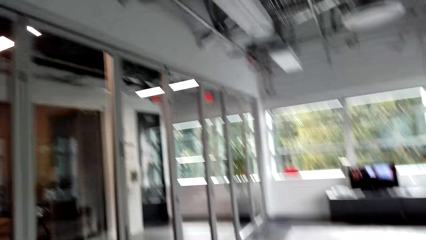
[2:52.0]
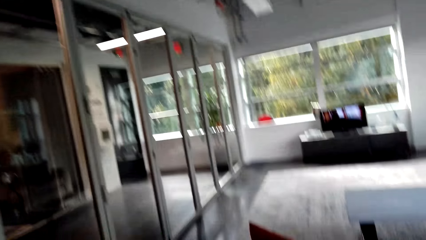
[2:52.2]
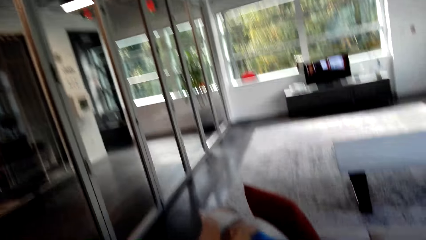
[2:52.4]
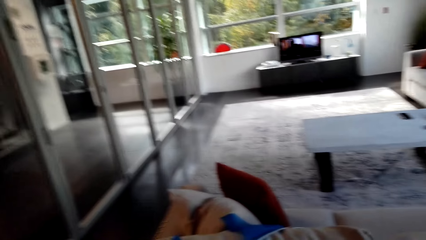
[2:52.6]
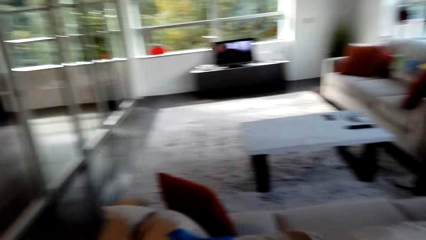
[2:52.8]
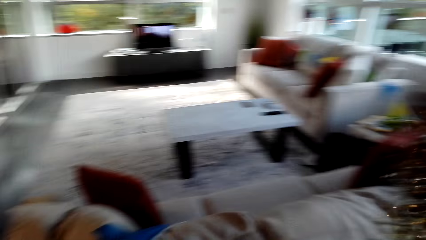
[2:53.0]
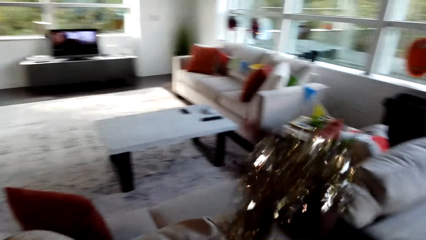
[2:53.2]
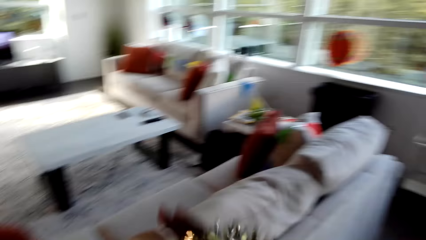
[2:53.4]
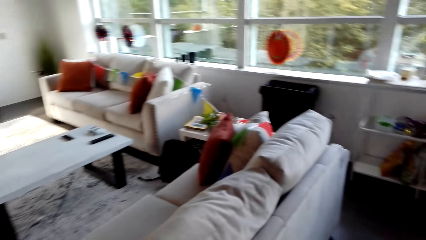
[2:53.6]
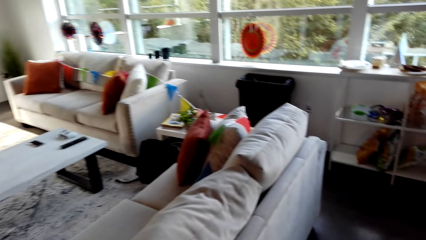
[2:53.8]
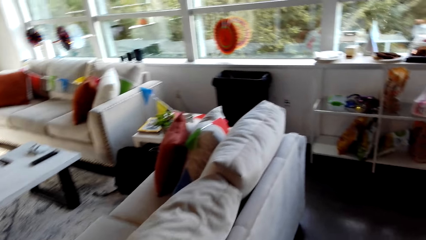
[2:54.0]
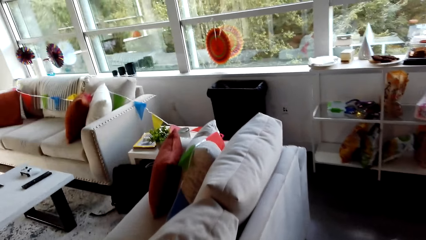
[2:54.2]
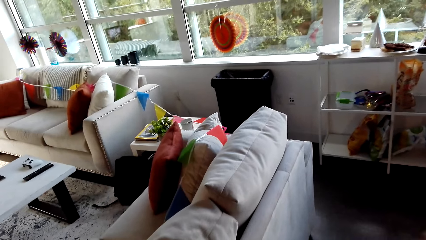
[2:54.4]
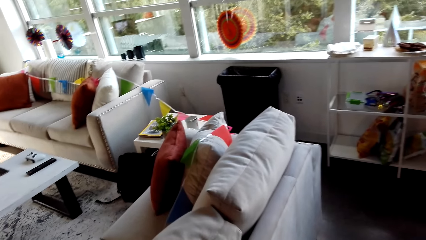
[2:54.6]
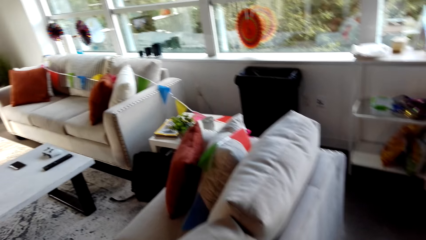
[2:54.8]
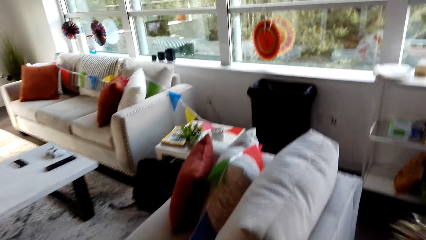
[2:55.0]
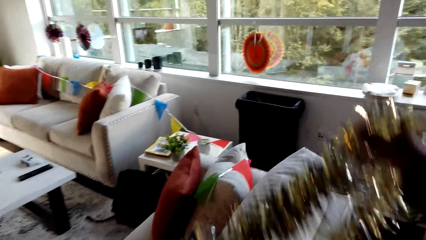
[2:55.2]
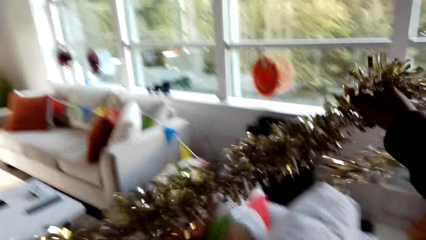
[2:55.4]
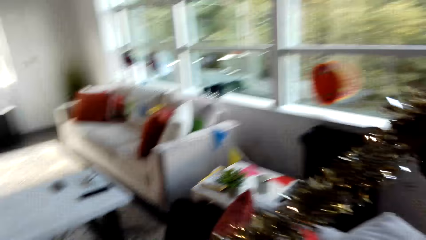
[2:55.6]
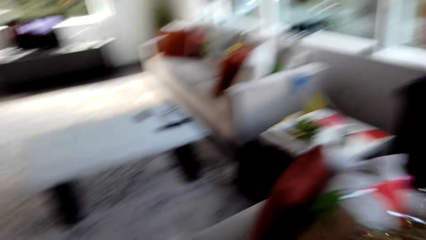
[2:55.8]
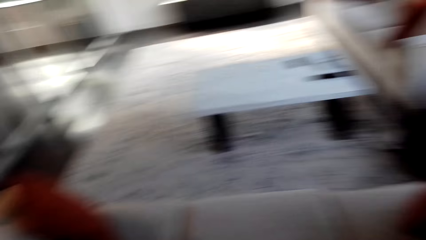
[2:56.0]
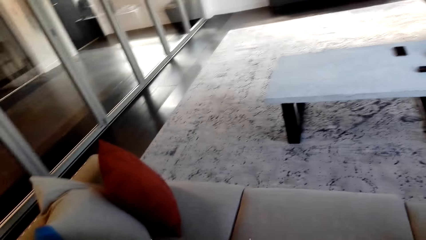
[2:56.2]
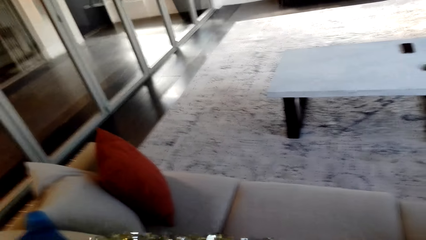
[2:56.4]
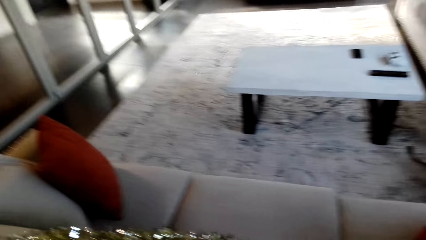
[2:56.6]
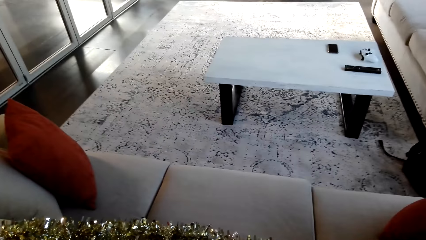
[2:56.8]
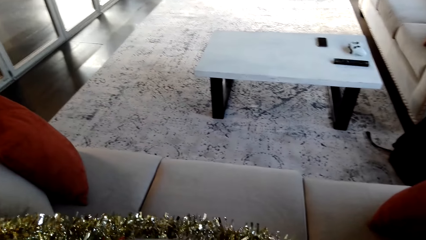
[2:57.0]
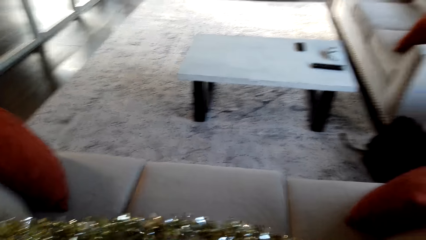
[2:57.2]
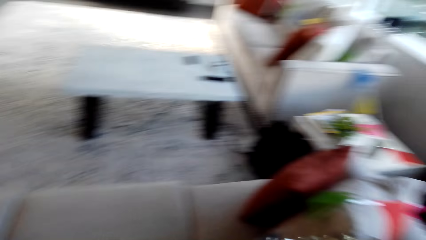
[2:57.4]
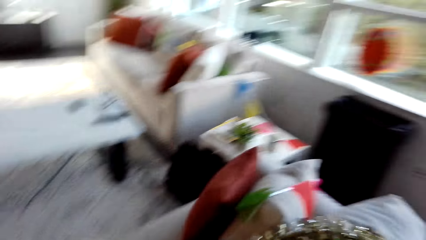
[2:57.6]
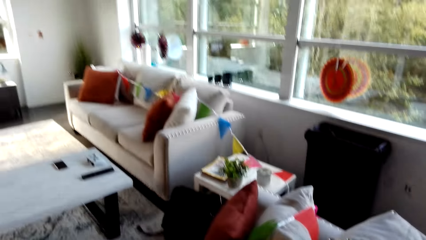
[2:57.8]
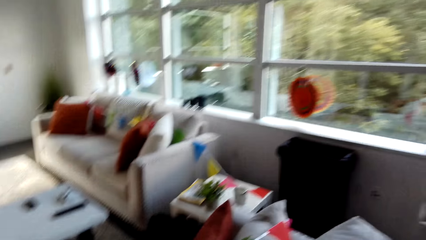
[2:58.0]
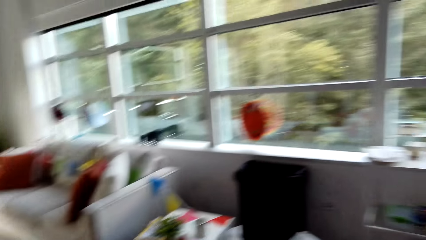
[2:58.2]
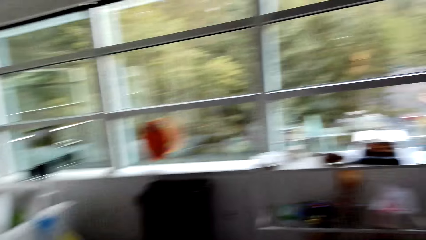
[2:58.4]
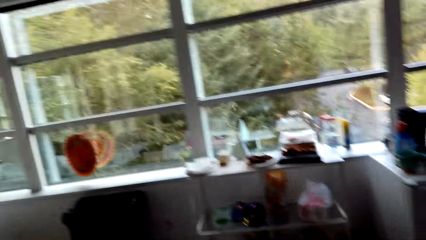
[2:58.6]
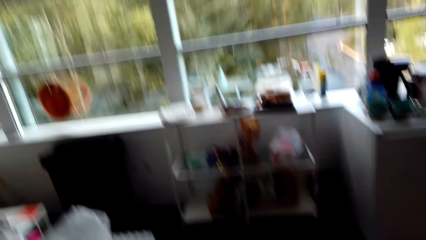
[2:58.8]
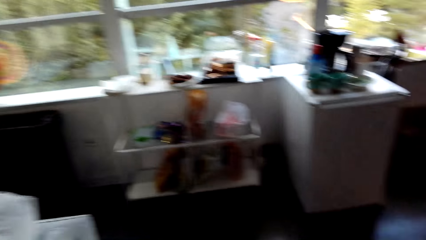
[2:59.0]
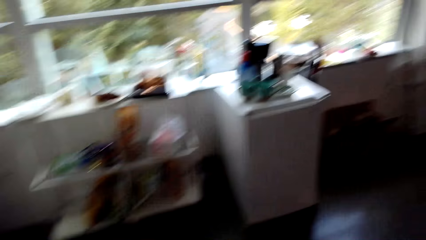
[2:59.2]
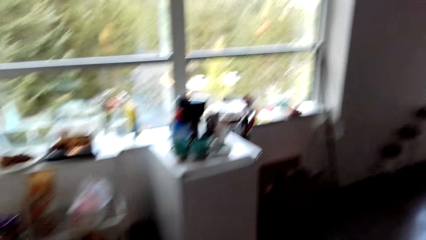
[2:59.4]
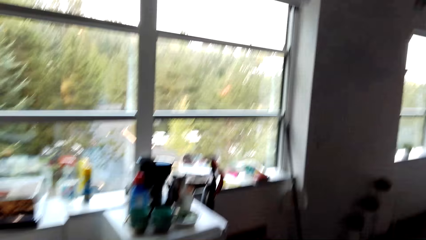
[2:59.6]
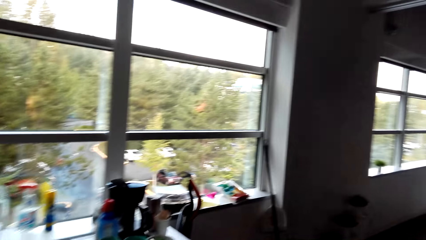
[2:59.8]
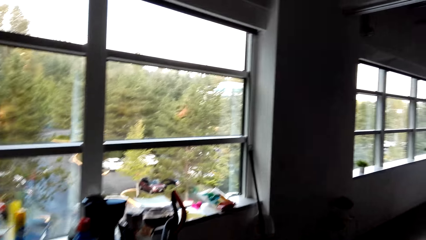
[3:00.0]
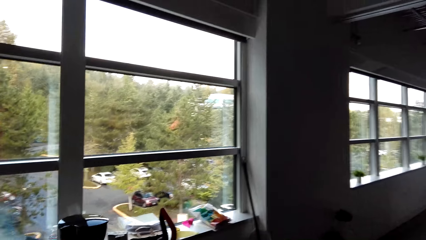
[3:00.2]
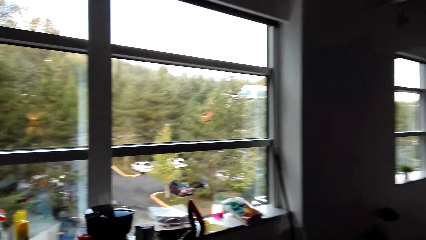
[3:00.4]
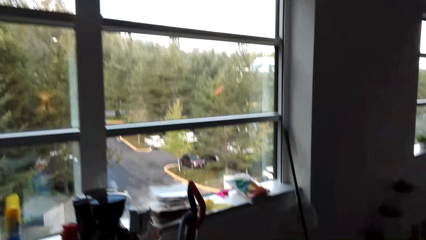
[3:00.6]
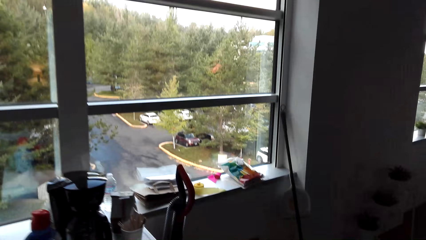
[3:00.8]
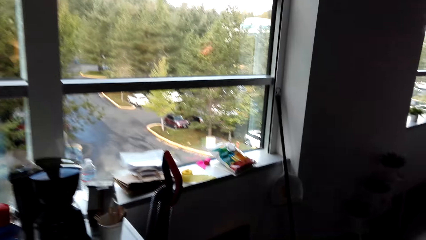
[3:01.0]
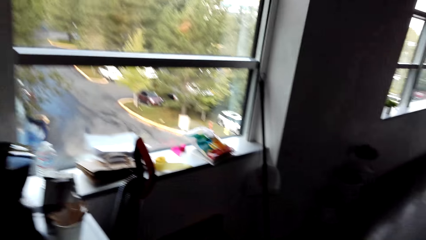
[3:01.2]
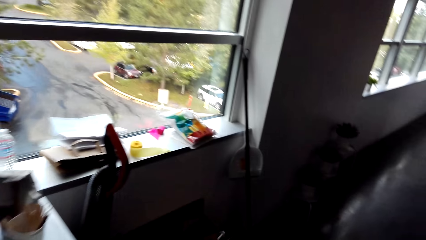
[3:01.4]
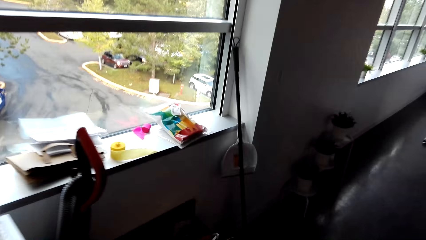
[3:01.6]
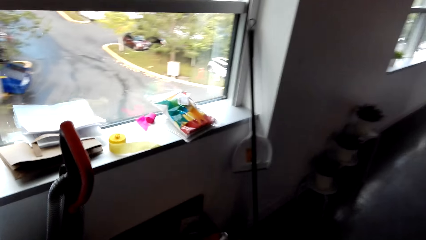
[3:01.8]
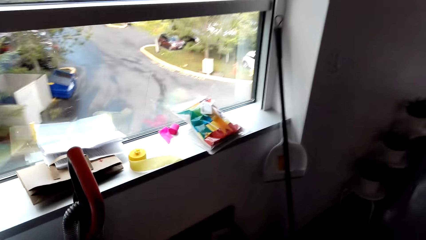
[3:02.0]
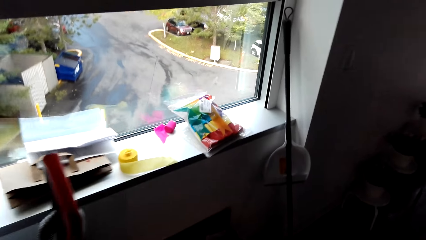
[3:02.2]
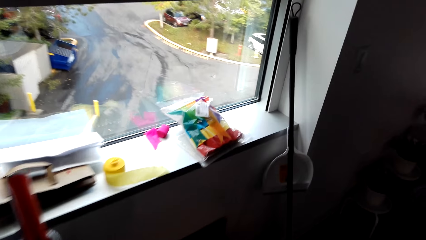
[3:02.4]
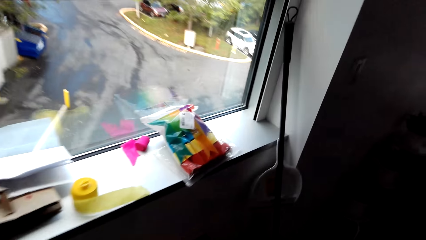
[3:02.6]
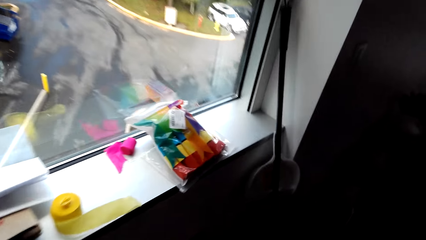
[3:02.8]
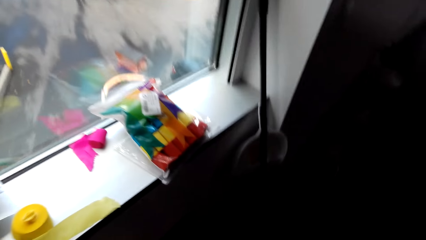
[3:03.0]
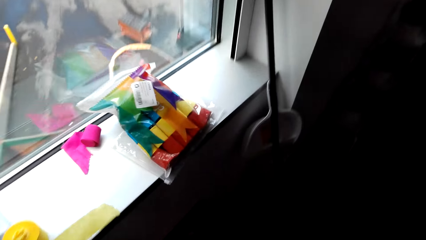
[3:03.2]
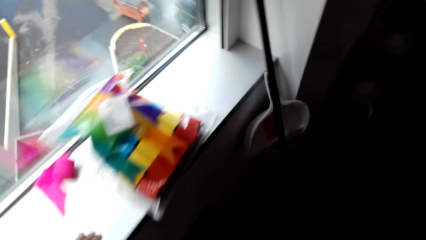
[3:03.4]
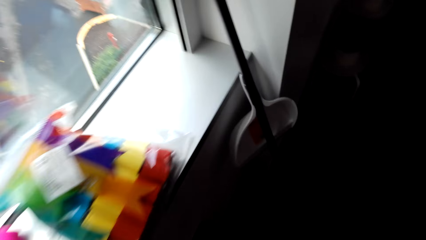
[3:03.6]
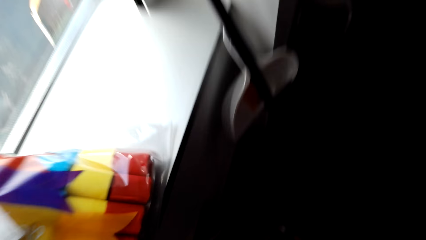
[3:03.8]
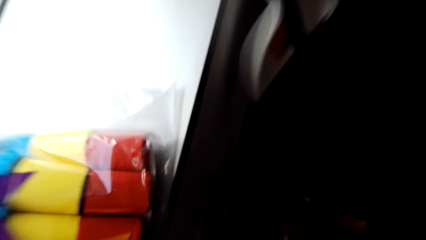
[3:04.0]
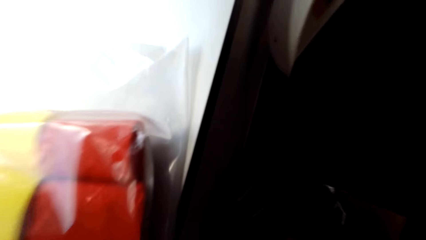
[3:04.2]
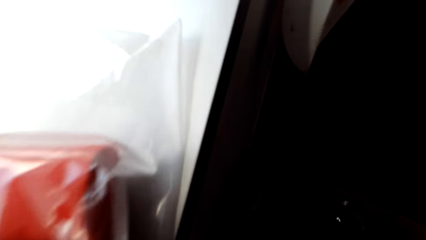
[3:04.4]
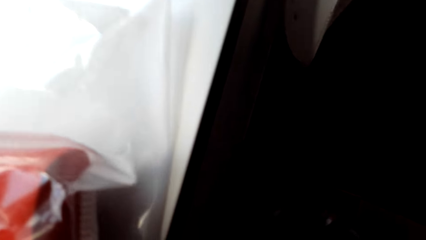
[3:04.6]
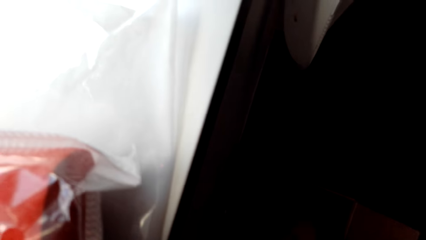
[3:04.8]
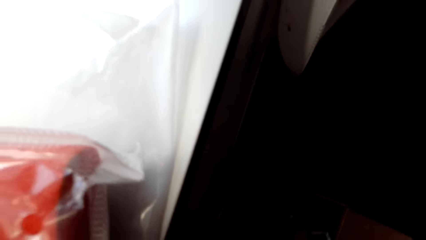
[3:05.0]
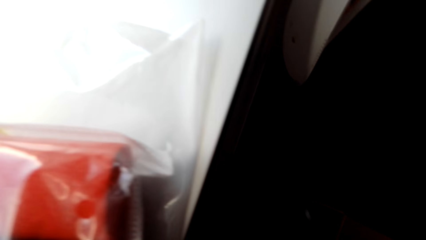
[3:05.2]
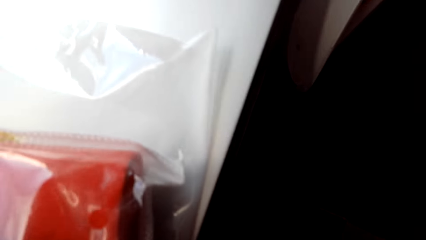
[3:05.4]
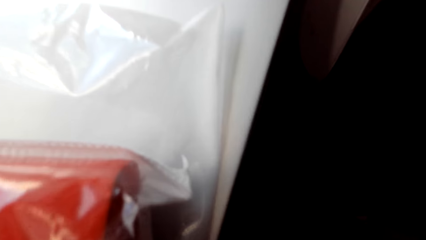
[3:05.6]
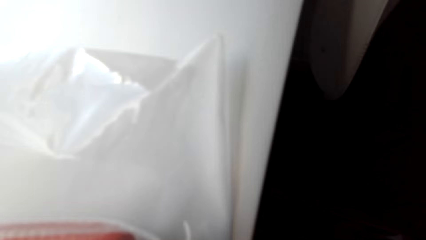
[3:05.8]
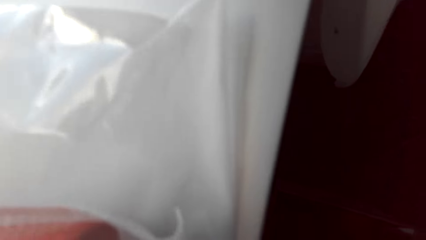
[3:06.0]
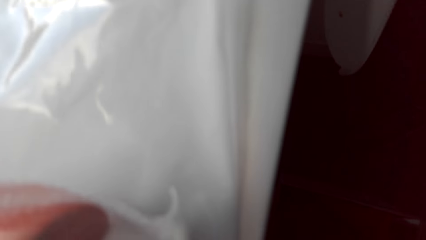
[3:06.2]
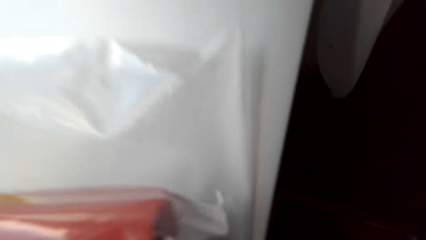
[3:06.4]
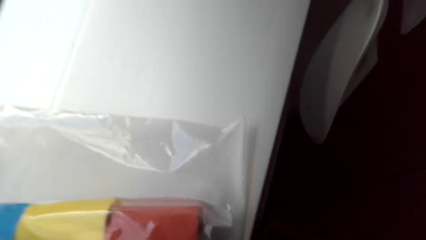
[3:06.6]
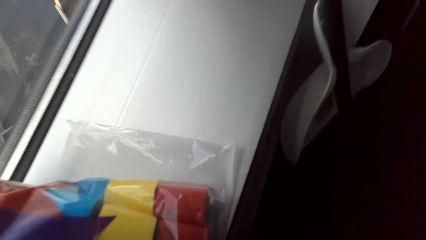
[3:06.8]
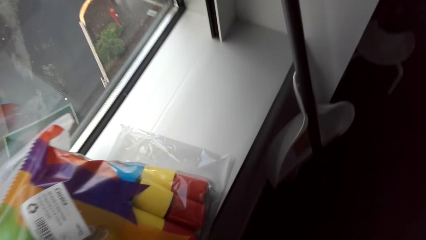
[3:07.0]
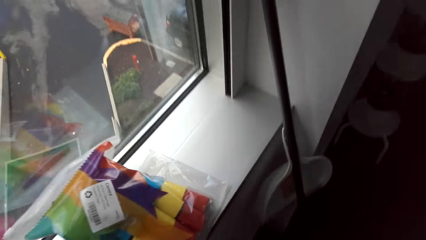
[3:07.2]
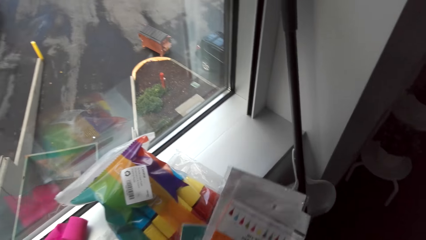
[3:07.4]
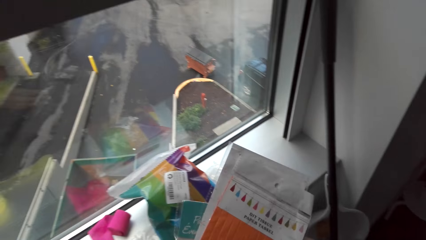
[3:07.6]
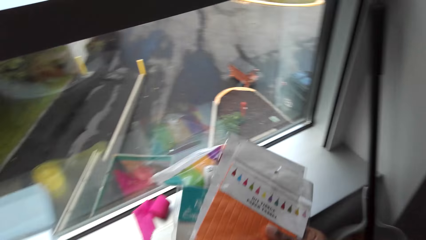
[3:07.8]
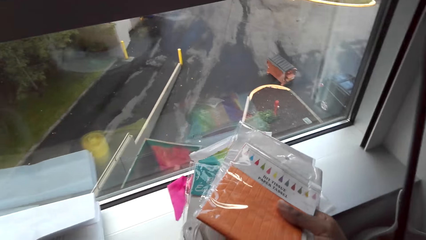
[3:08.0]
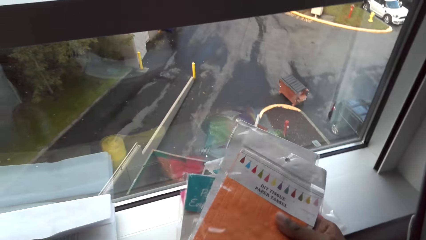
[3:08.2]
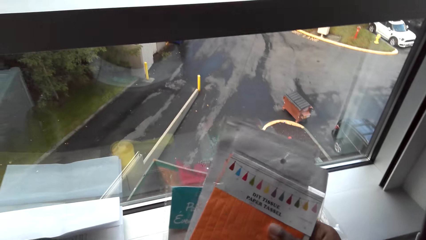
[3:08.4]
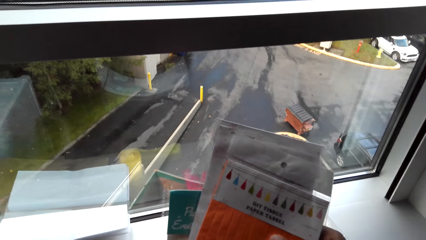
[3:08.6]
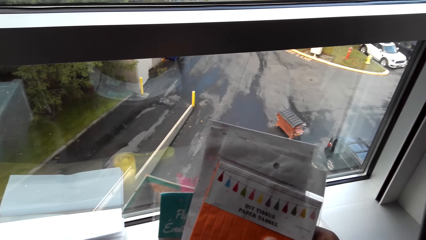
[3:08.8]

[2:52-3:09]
The camera wearer spreads the flowers on the couch. They walk around. They align the flowers on the couch. They put the decoration on the couch. They look around. They walk in a room. They pick up a packet of fabric flowers on the floor. They stand up. They check the packets of fabric flowers.
